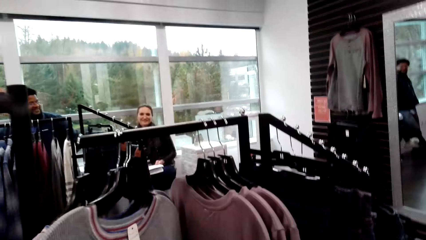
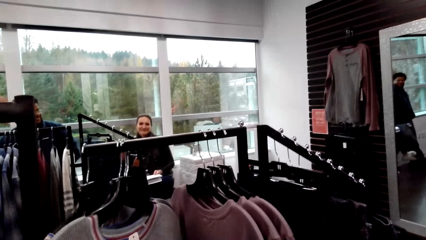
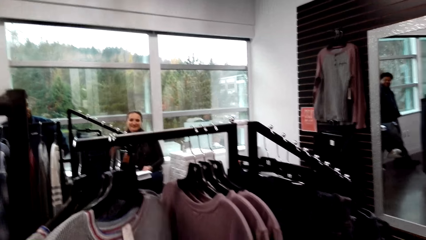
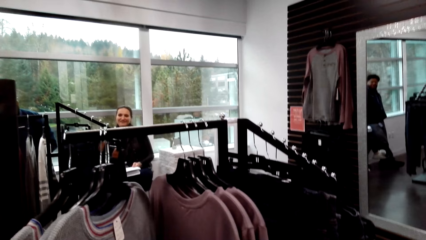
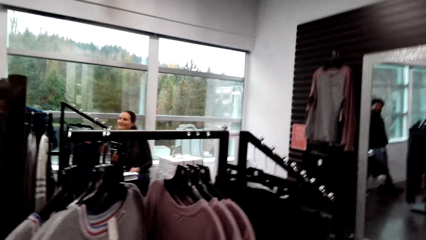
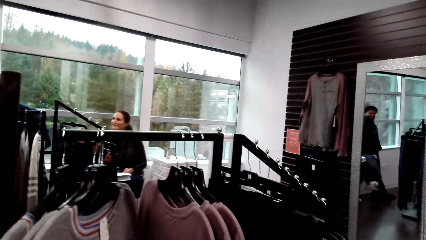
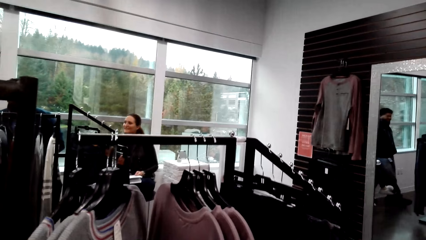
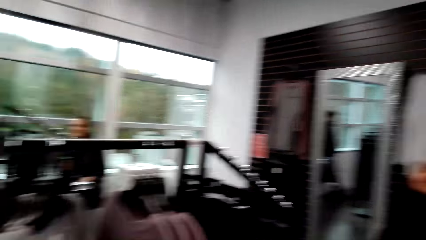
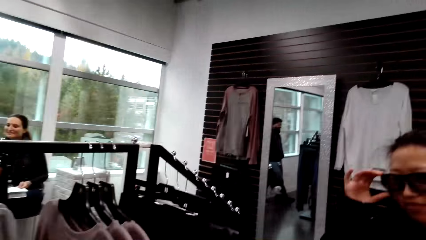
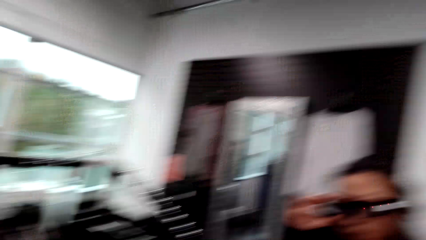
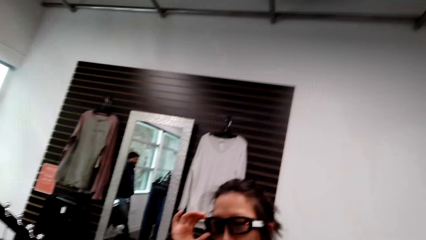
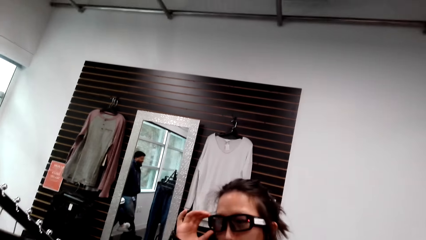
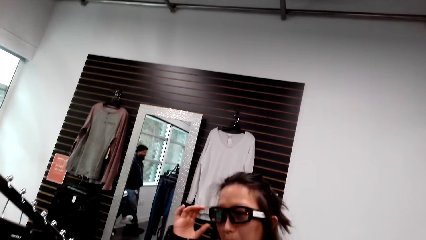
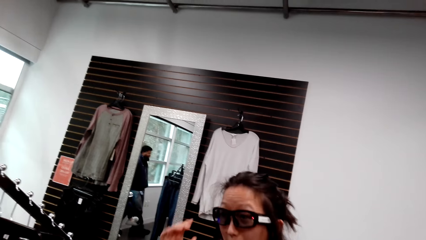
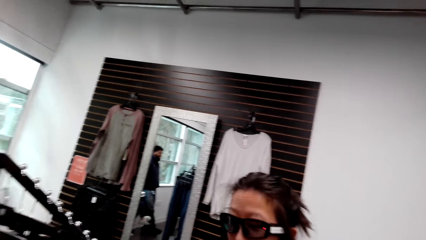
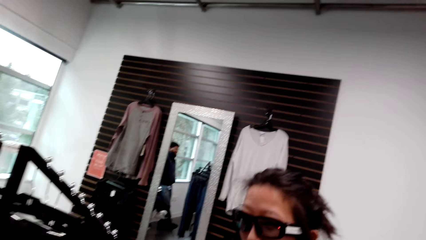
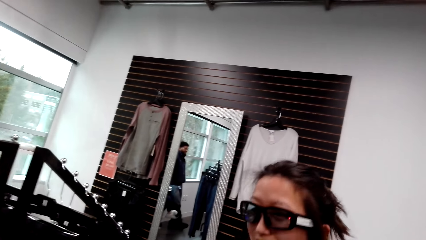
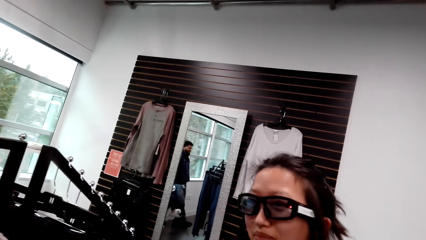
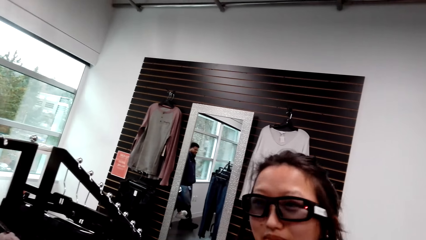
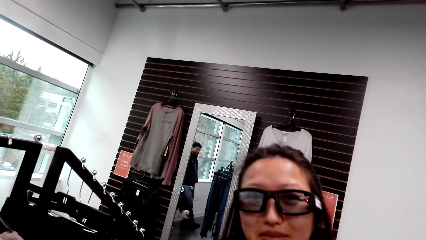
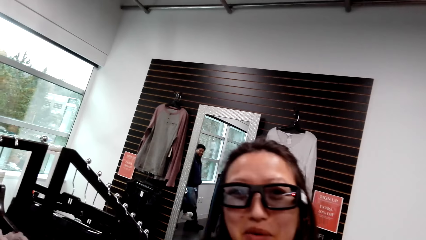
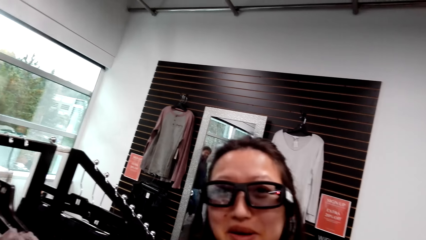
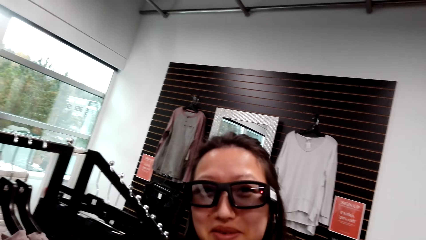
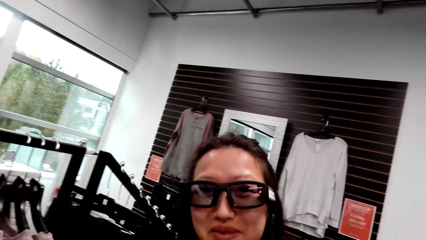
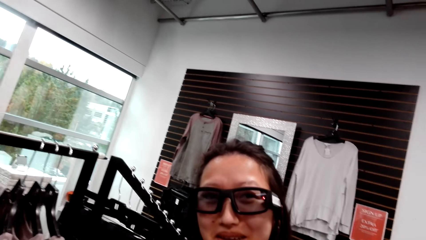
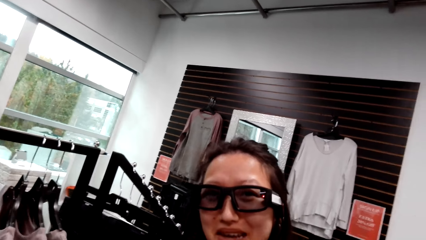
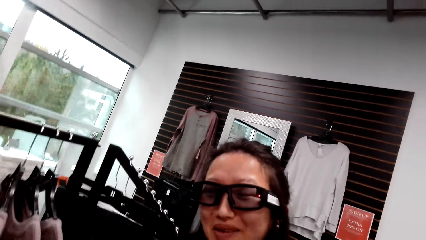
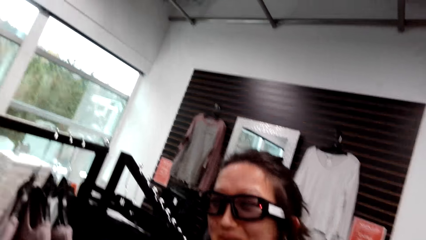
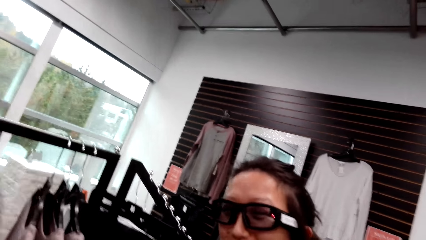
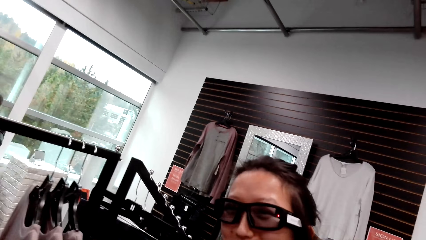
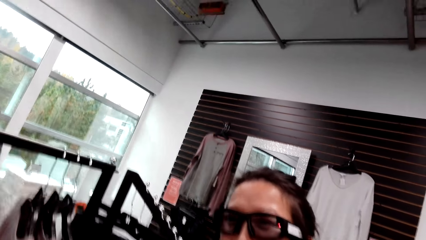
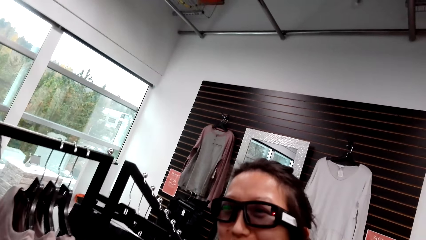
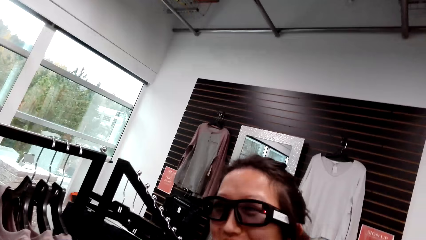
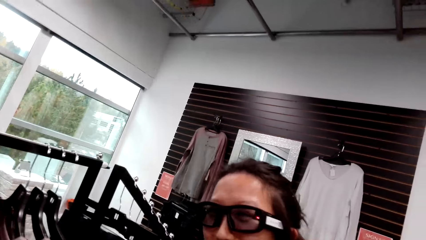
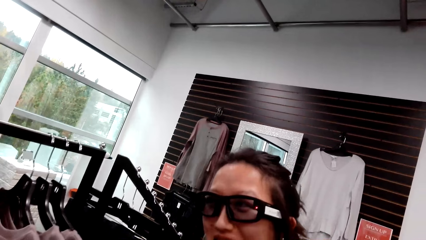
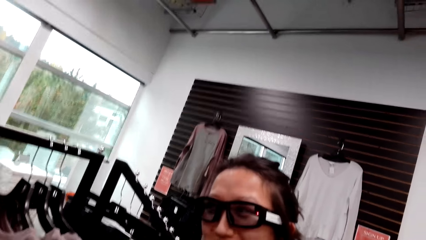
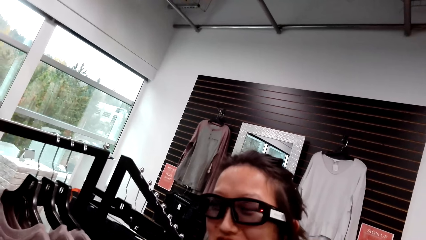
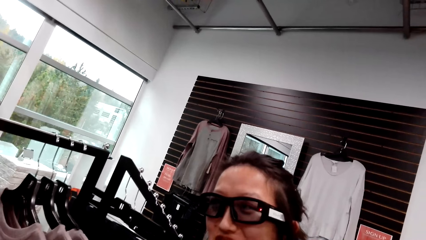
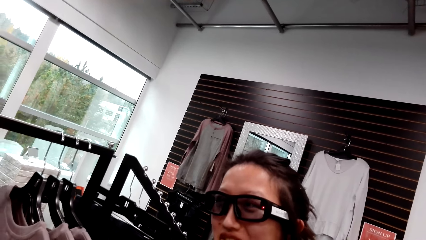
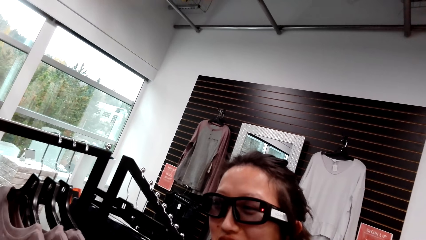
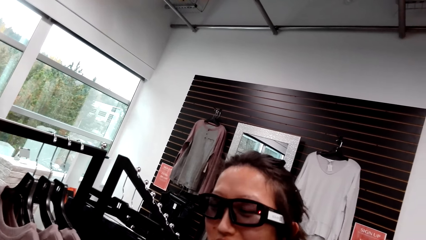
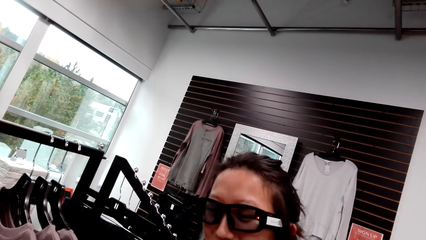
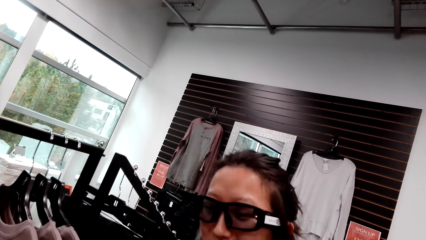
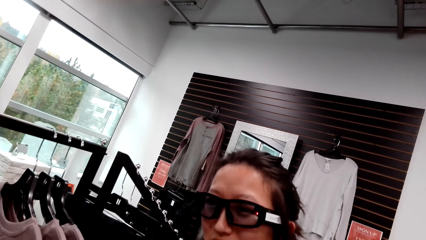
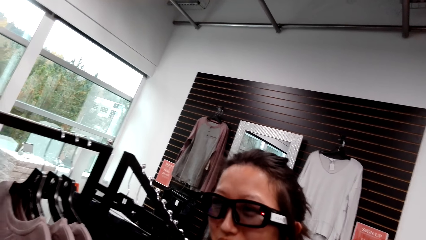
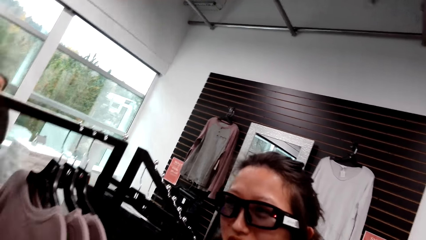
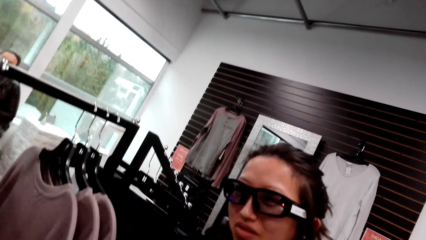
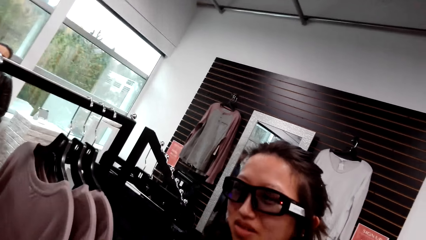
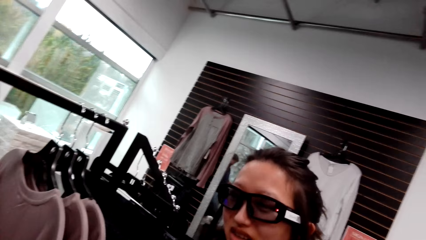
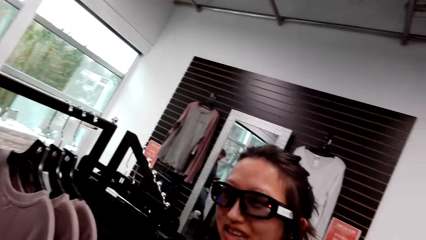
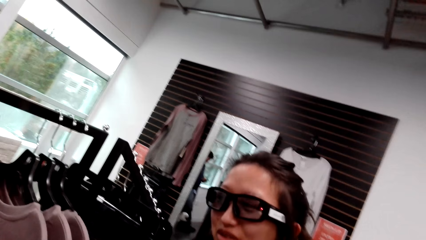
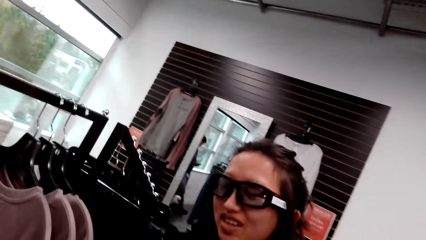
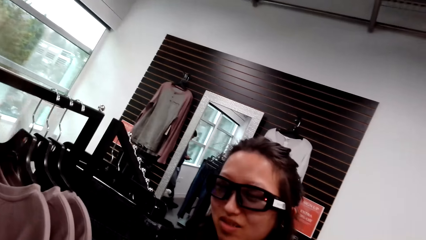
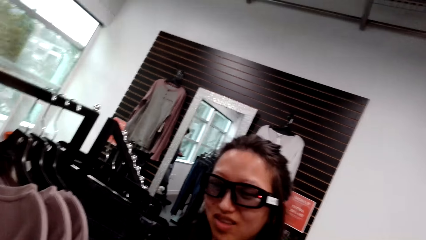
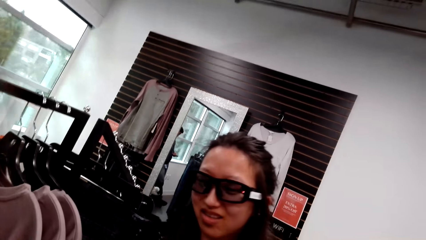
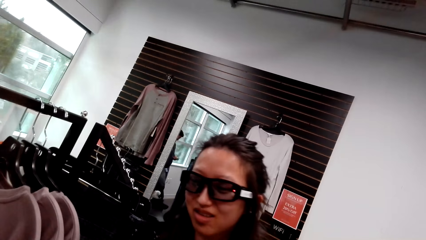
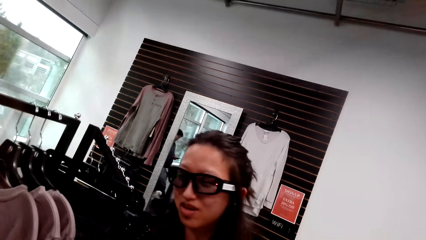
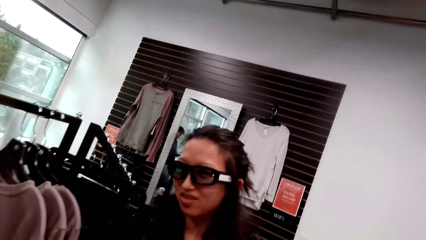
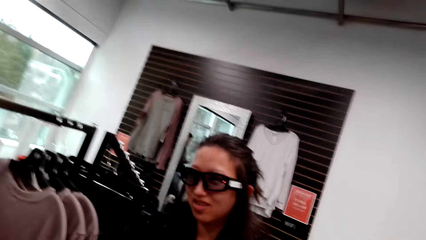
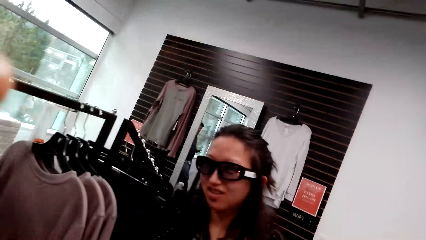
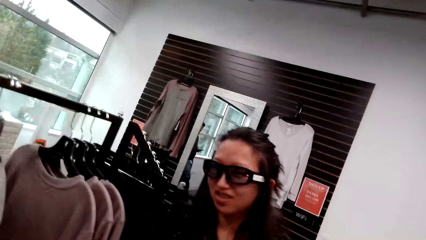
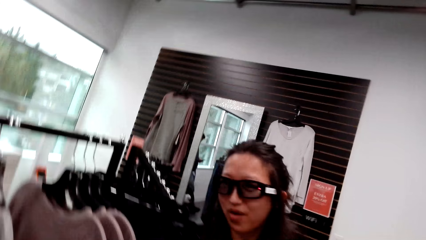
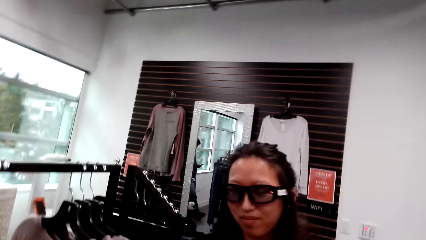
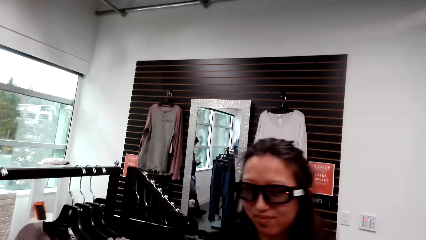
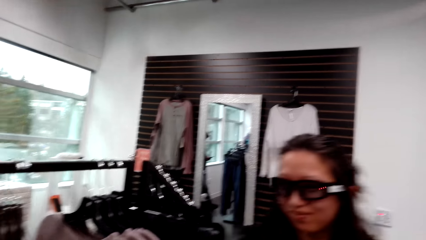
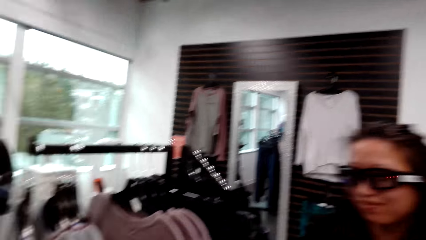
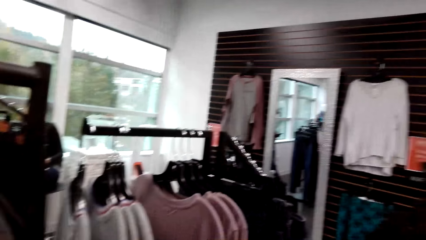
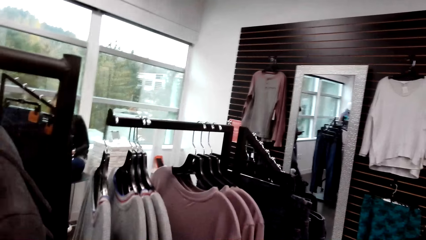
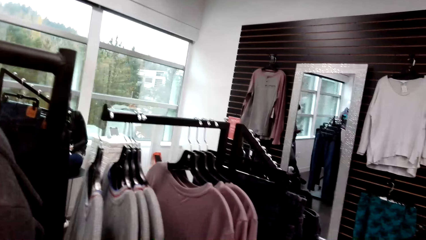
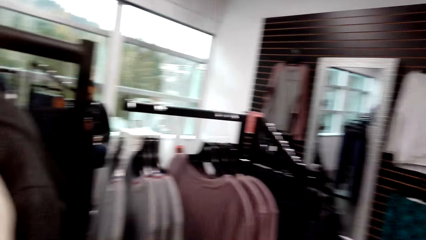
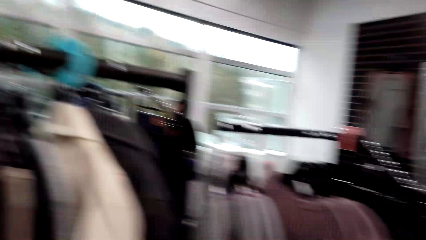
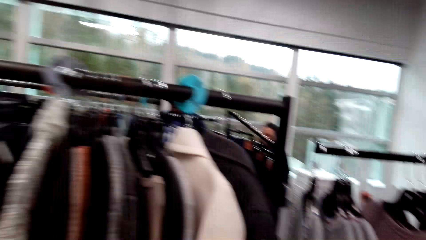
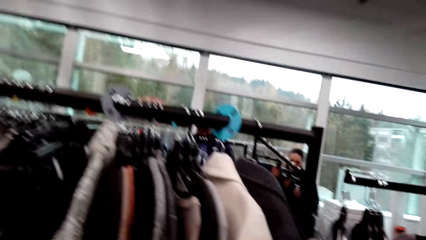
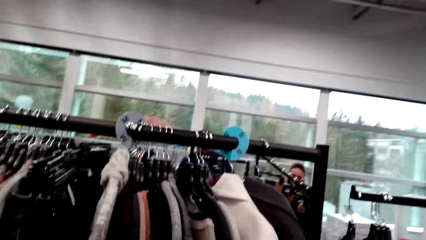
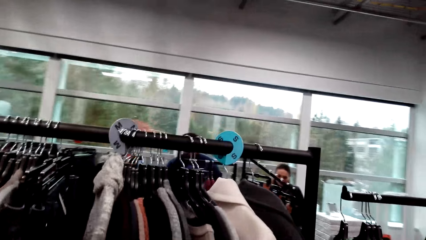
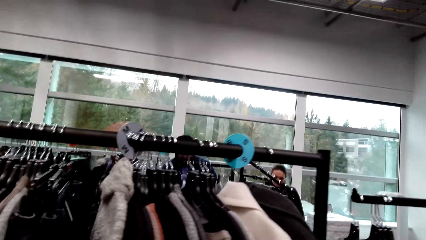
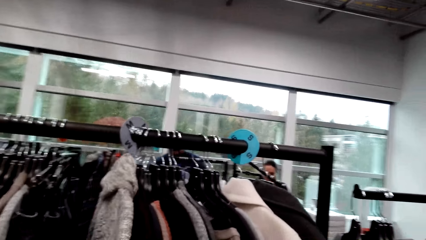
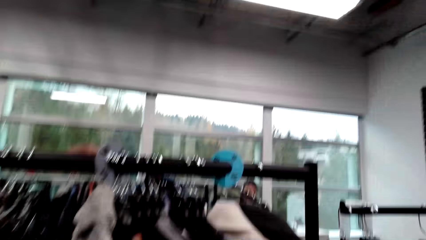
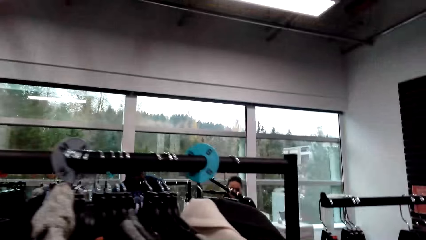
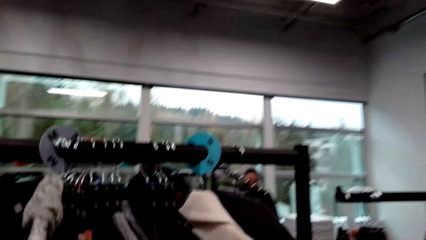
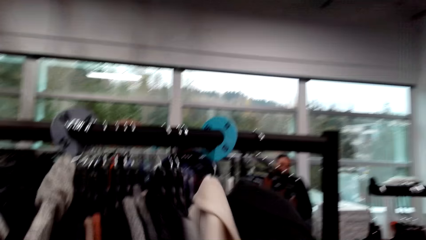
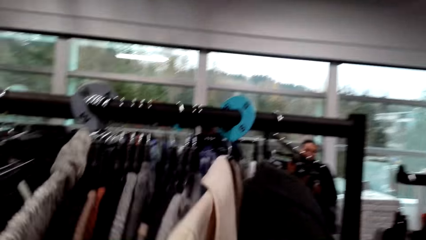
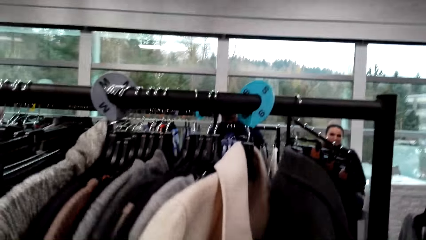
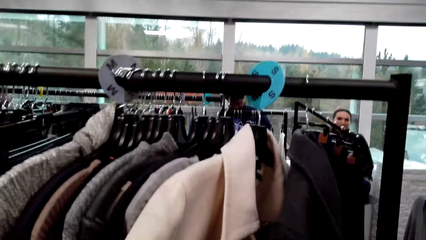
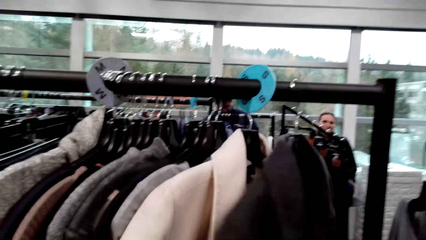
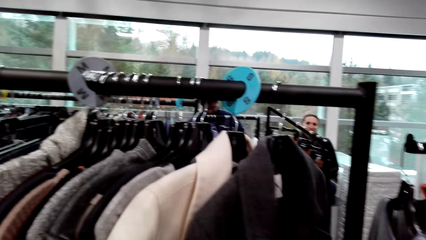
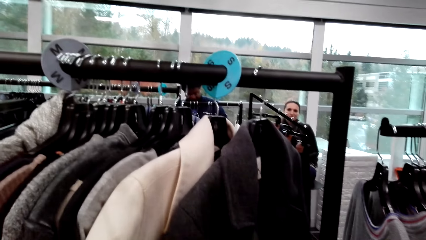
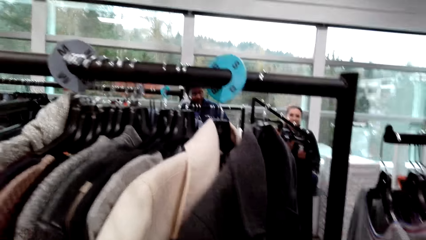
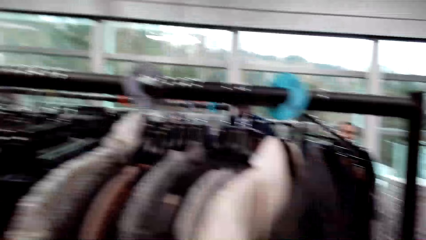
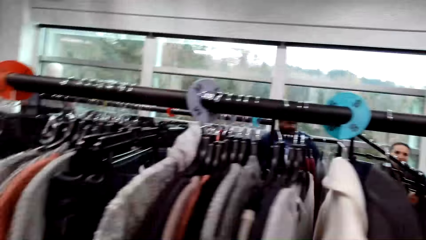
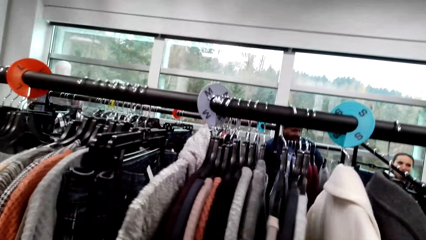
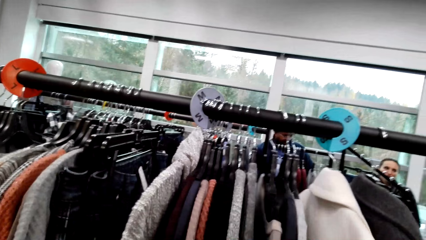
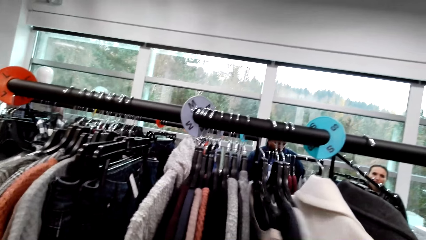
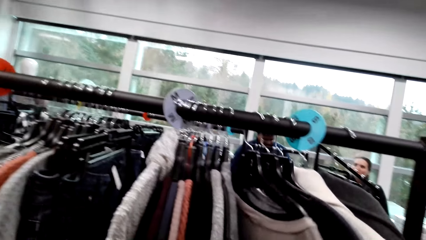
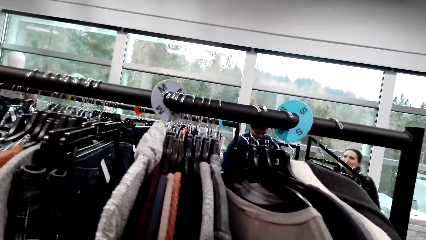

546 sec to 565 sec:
The camera wearer stares at the sweater top and dialogues with the man. The man talks to the camera wearer. The camera wearer talks to the man. They look around. They look at the clothes. They push the clothes.
